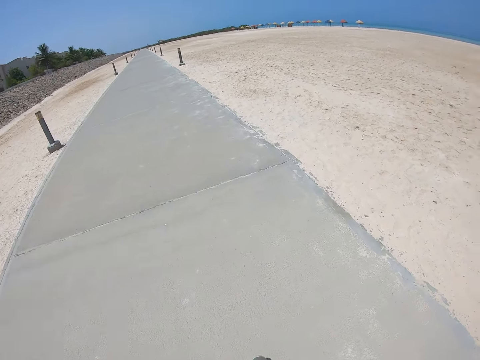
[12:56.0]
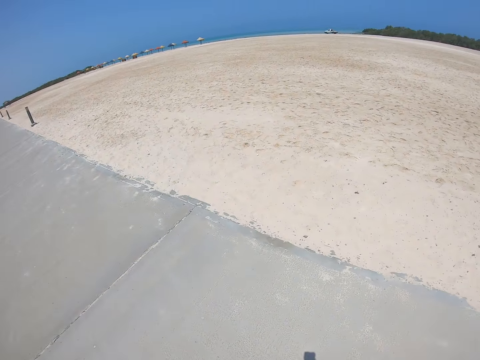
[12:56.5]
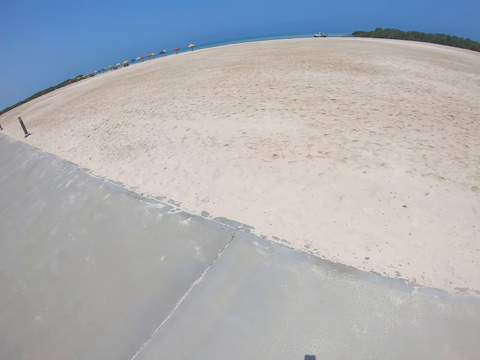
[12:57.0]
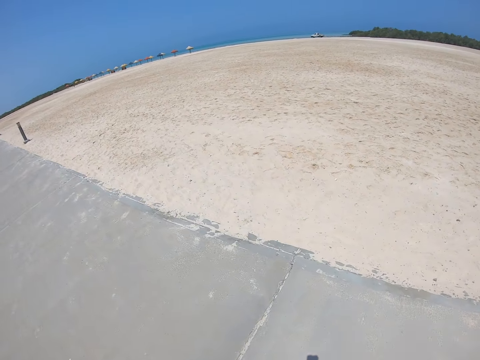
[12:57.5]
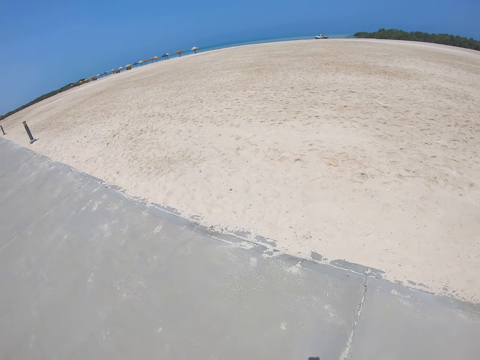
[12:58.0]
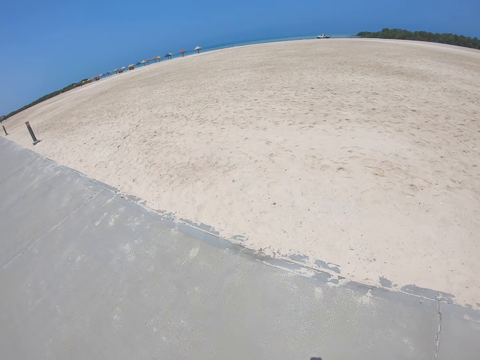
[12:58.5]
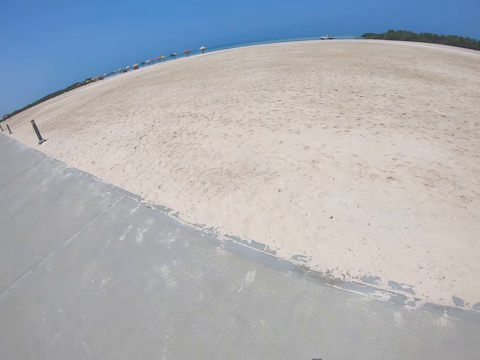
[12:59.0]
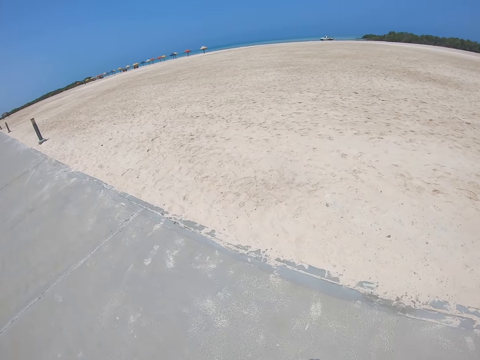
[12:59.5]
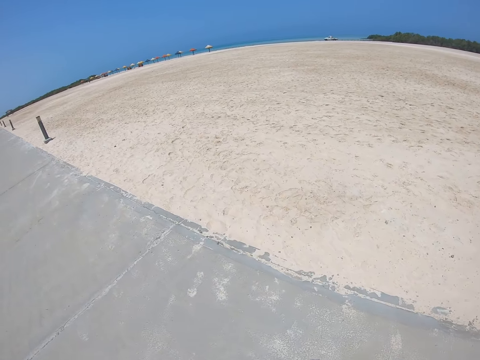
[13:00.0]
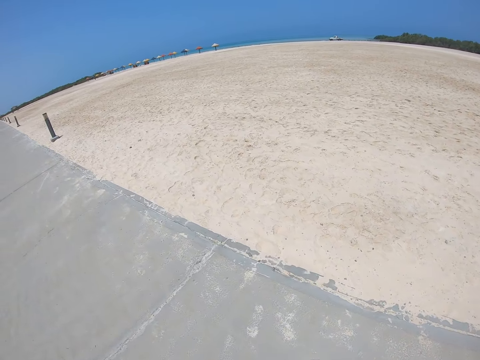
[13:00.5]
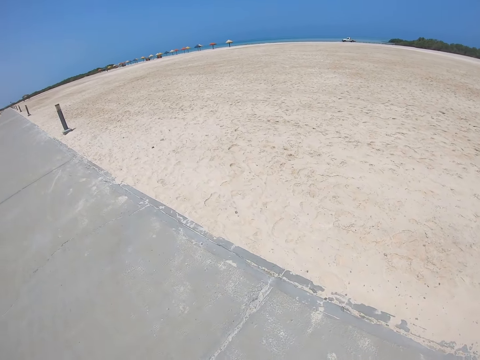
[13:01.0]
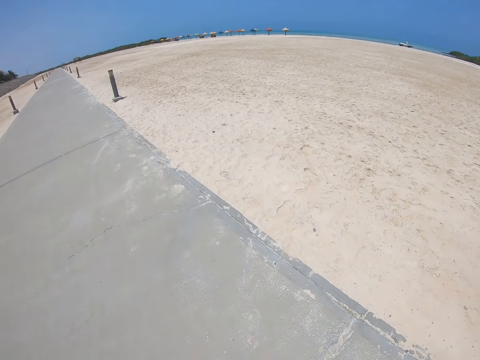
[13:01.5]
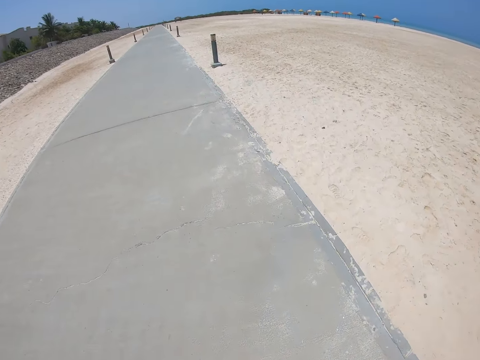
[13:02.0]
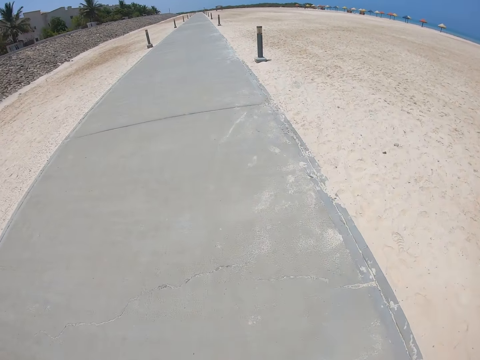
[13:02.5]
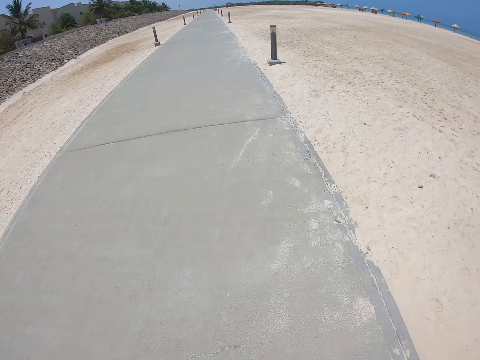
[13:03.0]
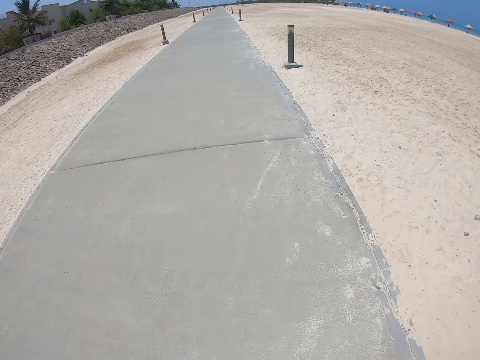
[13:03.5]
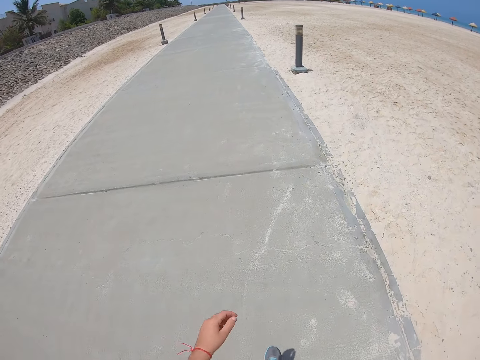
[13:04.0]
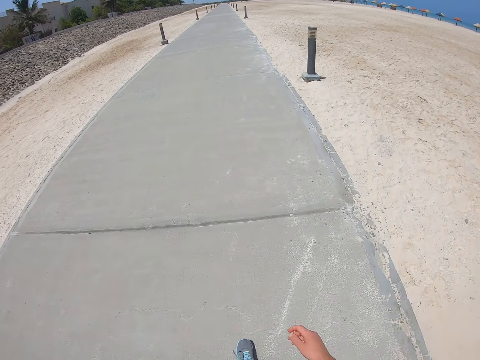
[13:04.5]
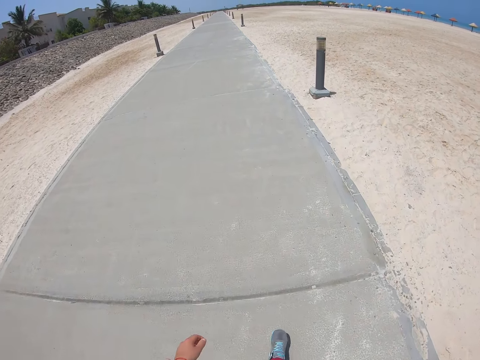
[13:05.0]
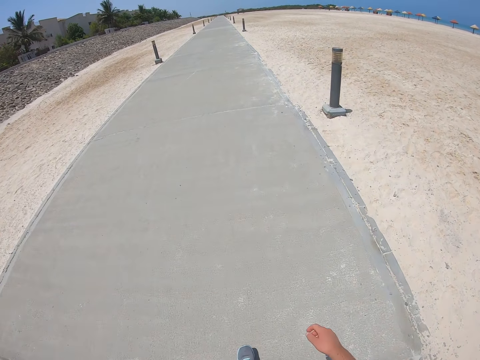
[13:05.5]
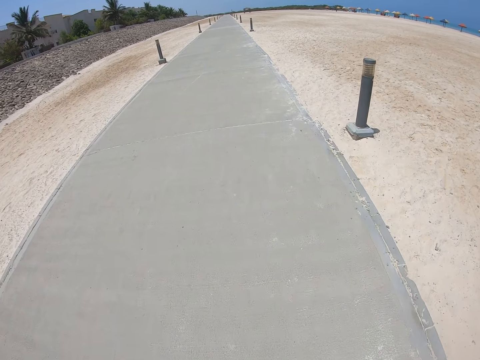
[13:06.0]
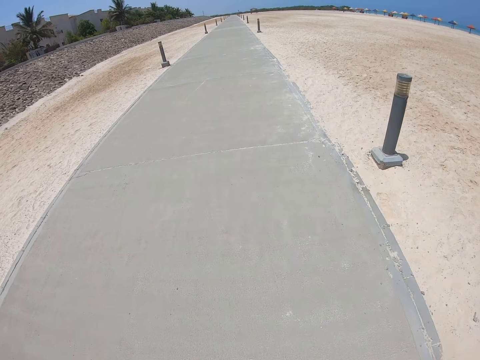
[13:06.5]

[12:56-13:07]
The camera wearer looks around.

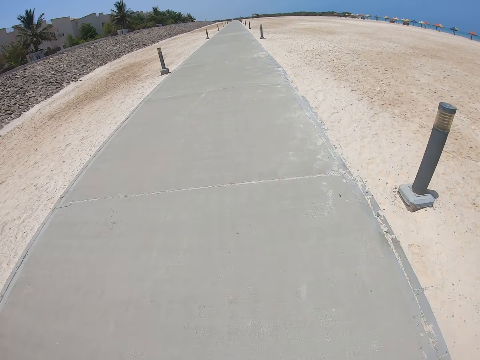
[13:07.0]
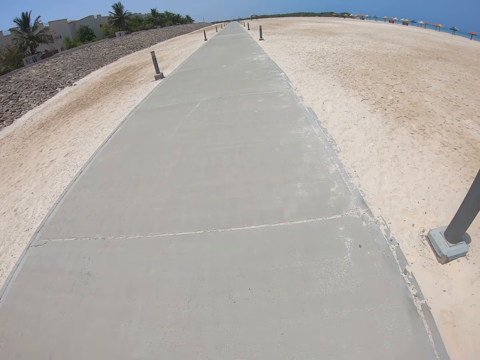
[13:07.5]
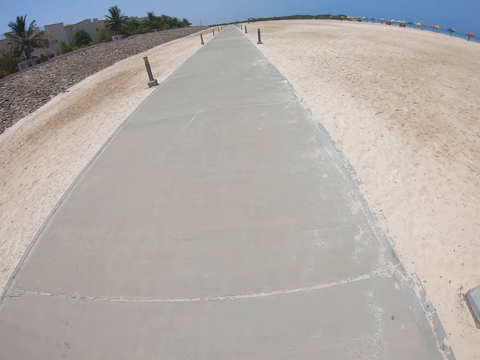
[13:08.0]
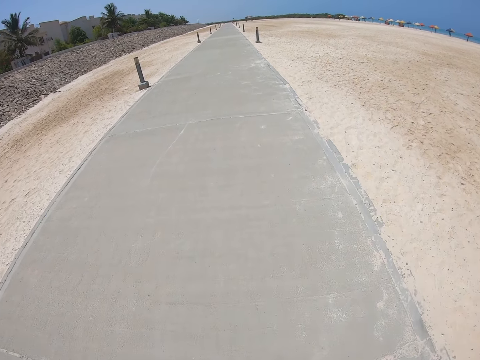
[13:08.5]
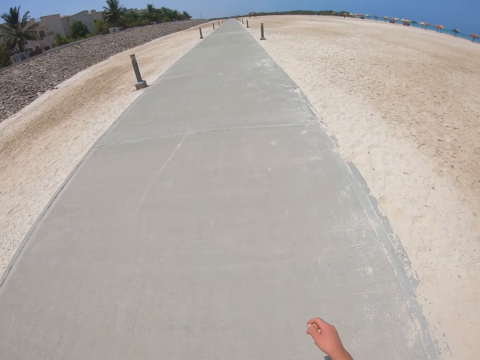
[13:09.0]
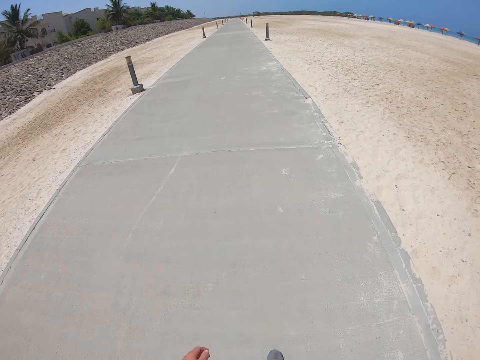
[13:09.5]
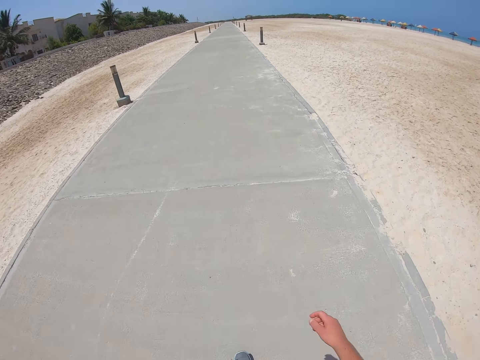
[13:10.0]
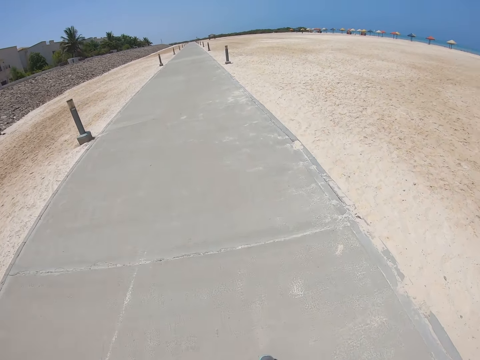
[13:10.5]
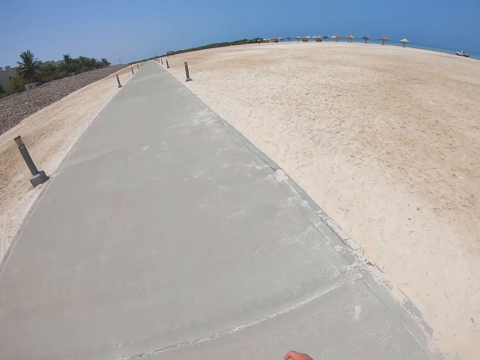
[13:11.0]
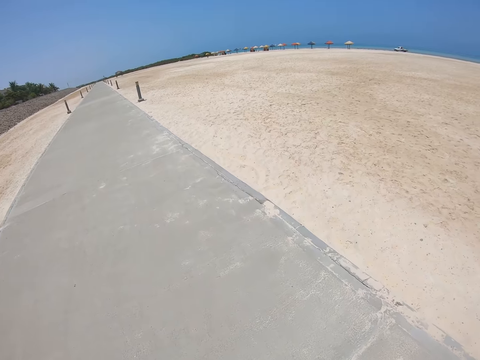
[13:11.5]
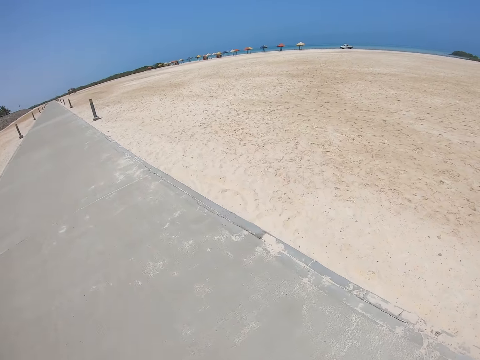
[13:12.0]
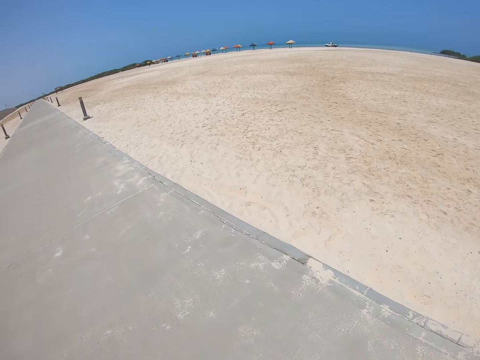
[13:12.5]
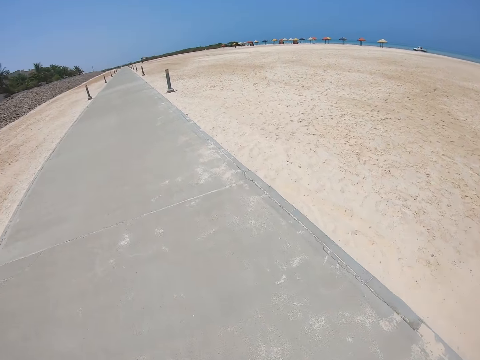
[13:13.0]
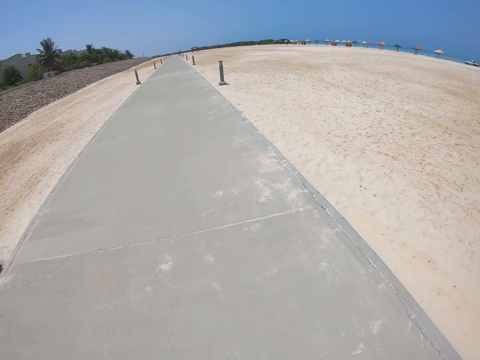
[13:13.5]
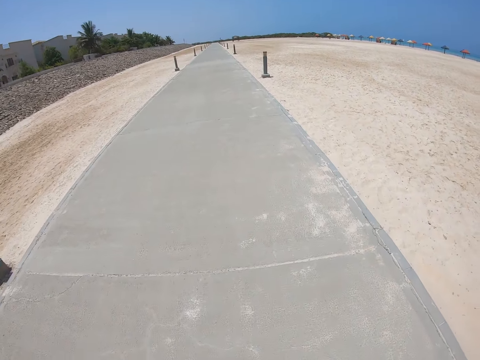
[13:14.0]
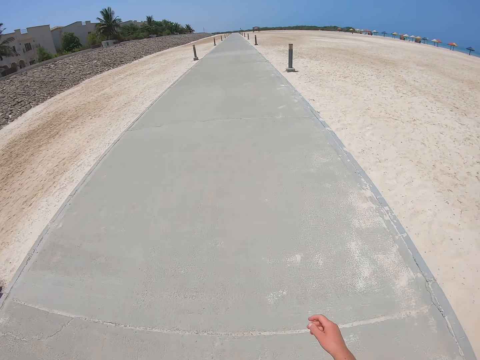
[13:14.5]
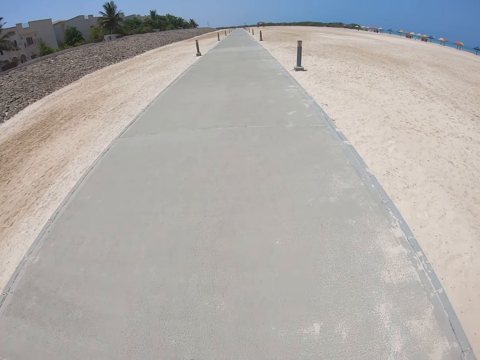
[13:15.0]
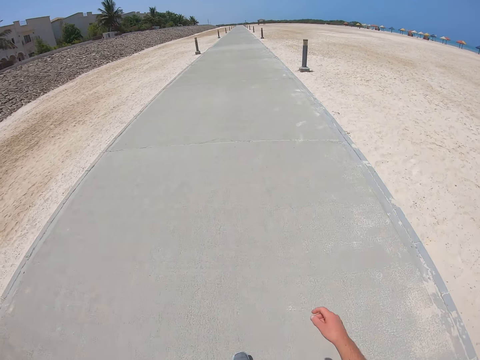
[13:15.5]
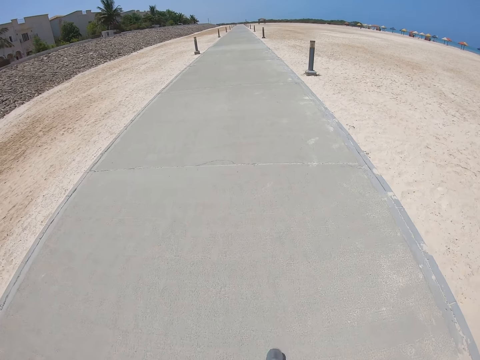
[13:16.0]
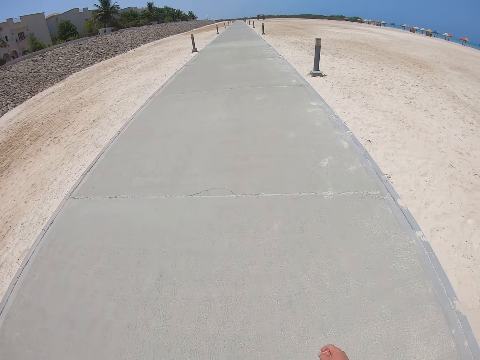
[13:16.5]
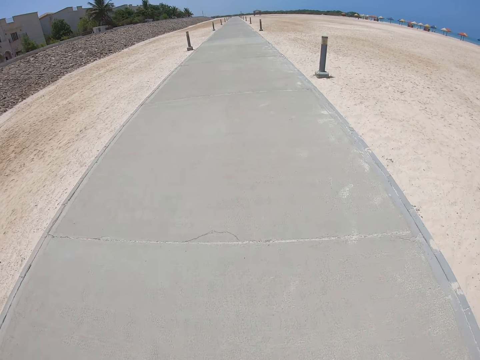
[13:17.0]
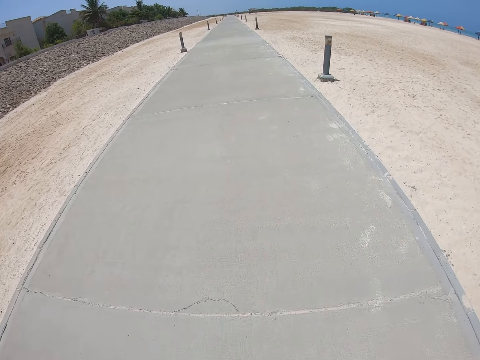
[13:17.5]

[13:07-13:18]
The camera wearer looks around.

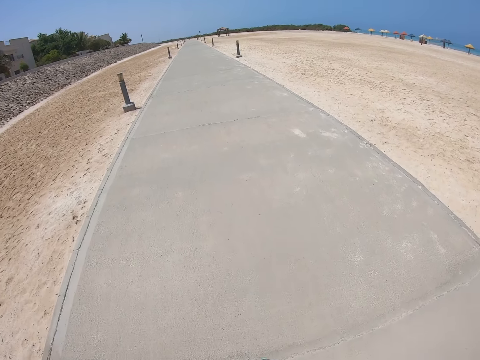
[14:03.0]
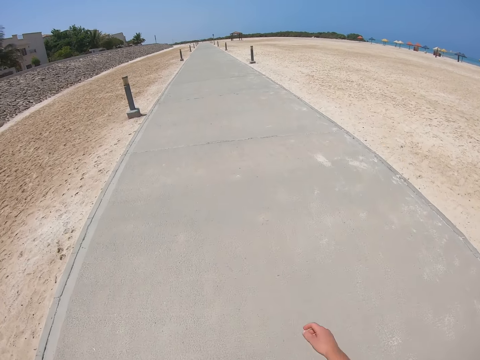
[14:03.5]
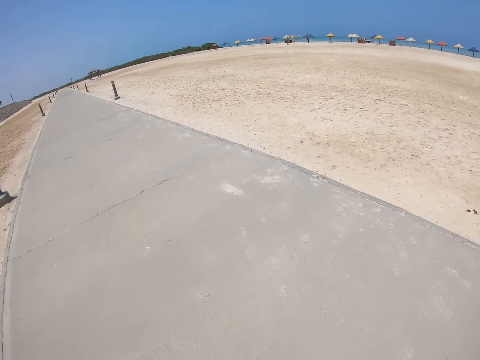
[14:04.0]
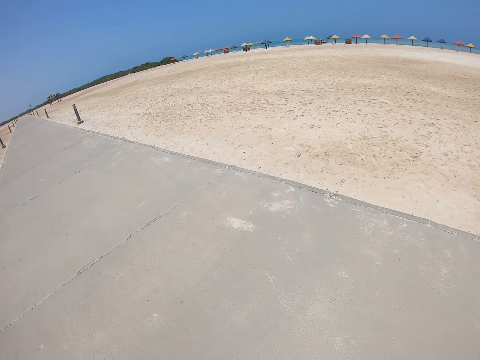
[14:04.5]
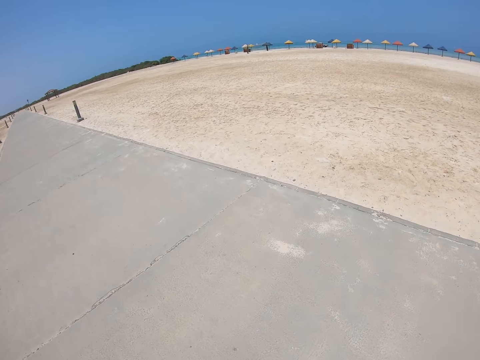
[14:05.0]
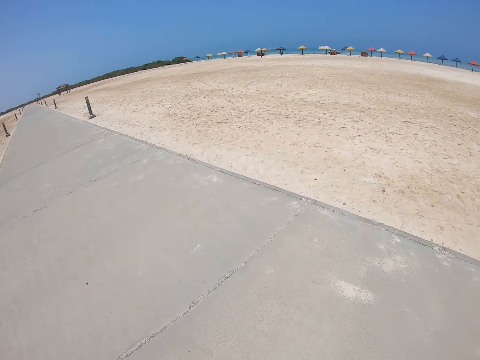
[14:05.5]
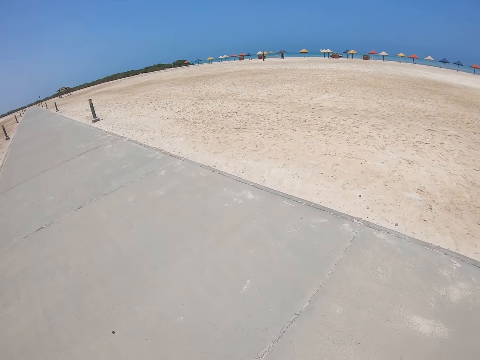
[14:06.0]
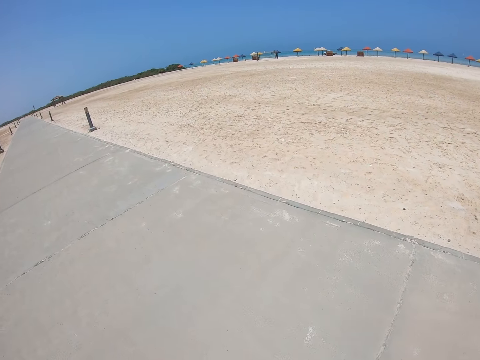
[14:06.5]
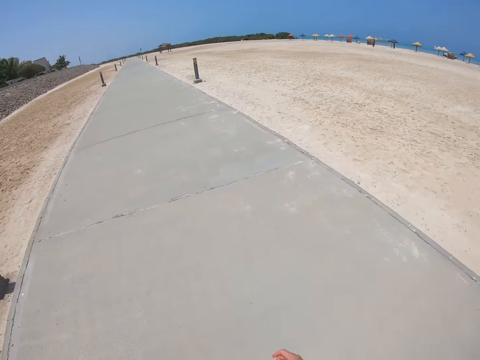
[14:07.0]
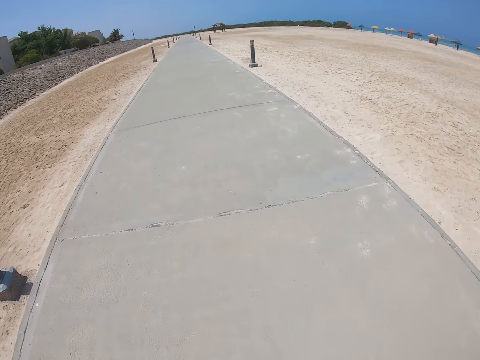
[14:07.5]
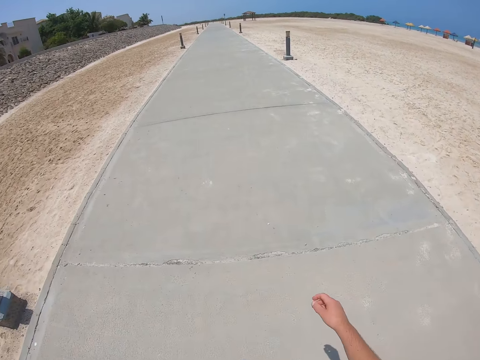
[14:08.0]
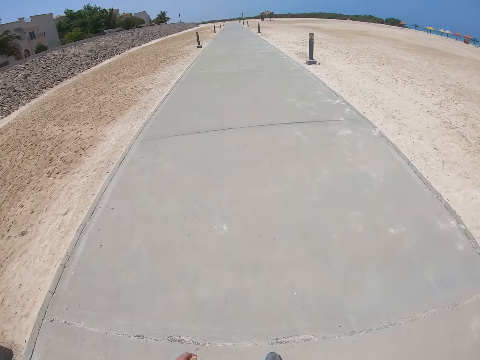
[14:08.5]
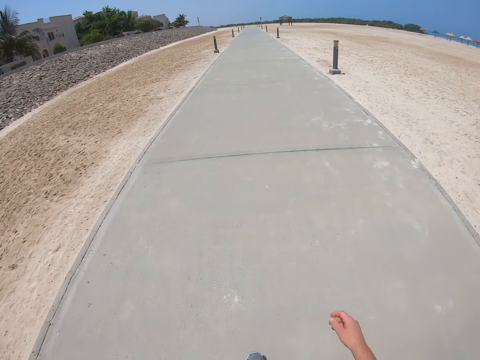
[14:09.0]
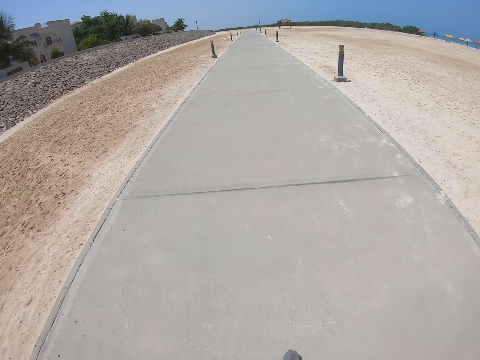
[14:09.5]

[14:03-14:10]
The camera wearer looks around.
